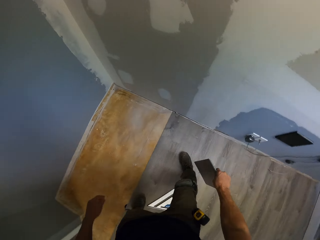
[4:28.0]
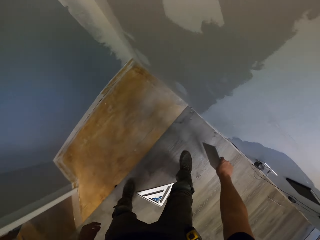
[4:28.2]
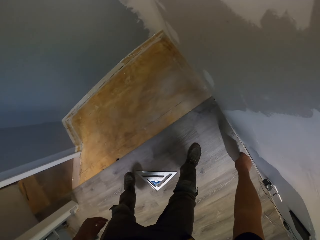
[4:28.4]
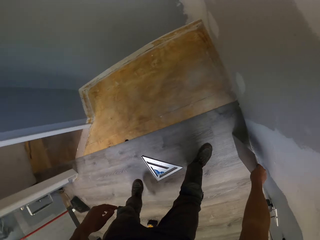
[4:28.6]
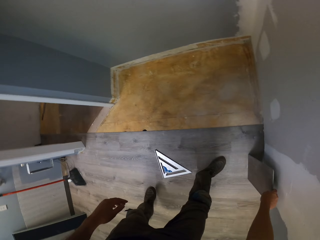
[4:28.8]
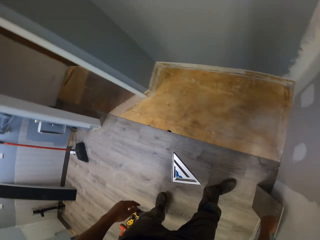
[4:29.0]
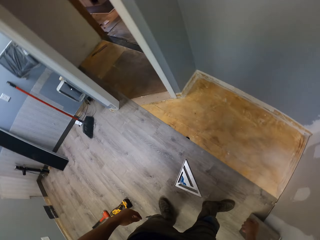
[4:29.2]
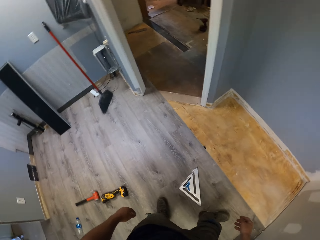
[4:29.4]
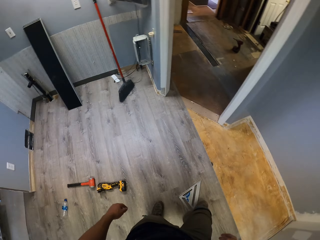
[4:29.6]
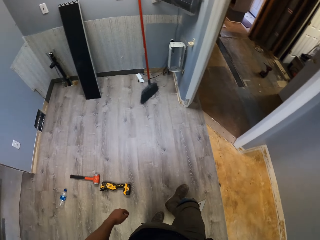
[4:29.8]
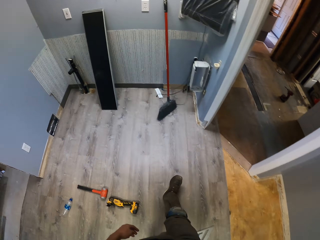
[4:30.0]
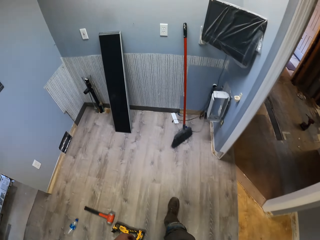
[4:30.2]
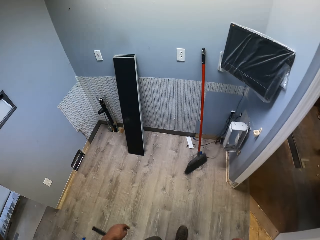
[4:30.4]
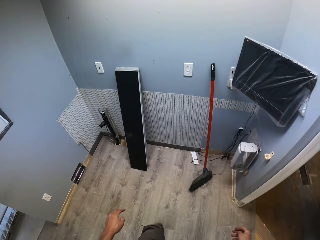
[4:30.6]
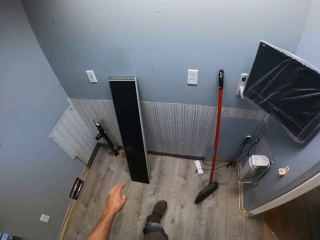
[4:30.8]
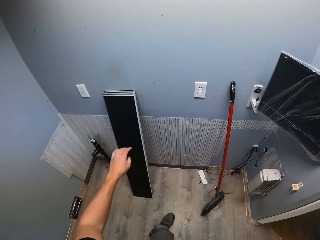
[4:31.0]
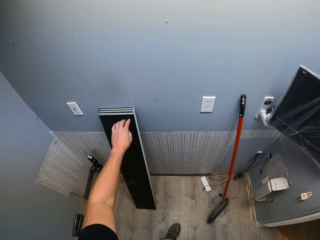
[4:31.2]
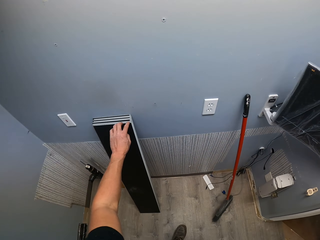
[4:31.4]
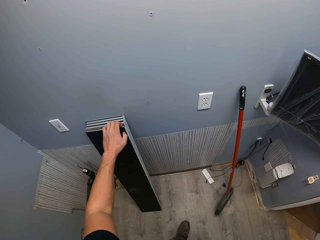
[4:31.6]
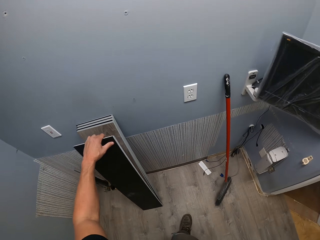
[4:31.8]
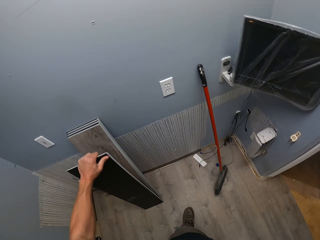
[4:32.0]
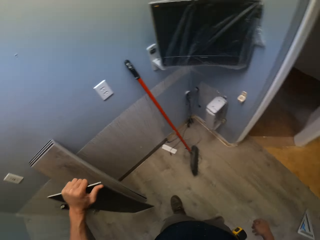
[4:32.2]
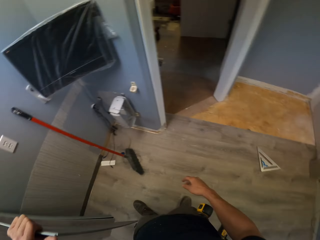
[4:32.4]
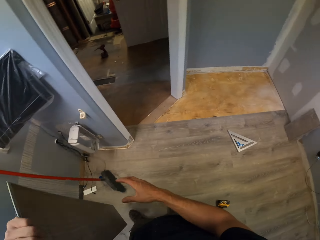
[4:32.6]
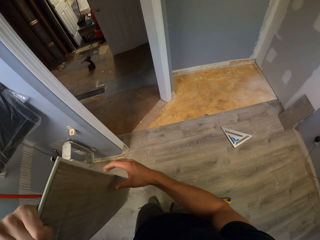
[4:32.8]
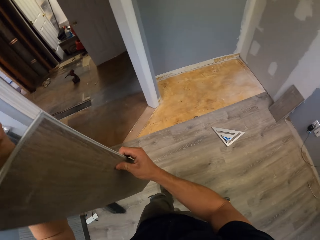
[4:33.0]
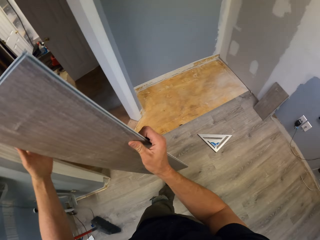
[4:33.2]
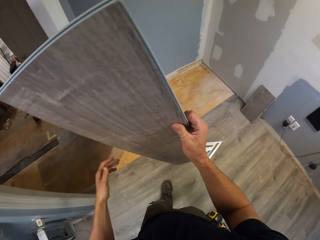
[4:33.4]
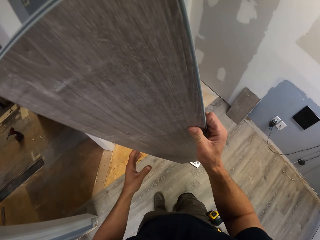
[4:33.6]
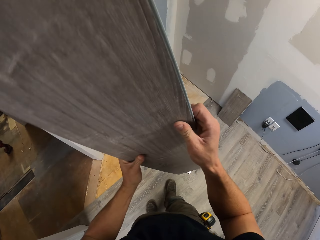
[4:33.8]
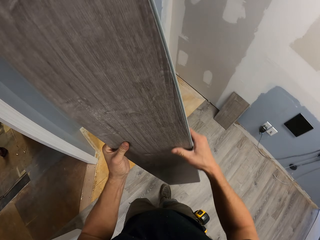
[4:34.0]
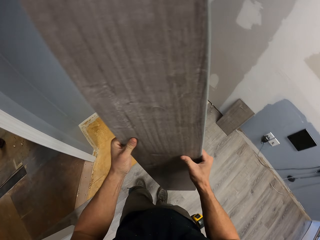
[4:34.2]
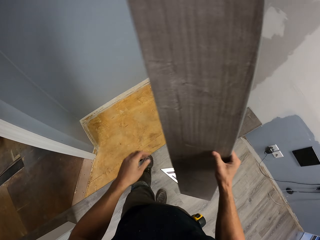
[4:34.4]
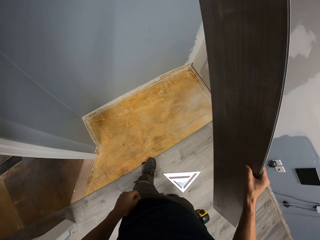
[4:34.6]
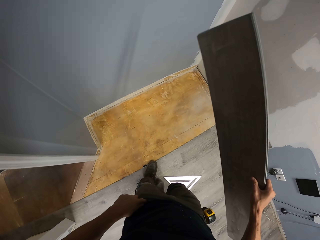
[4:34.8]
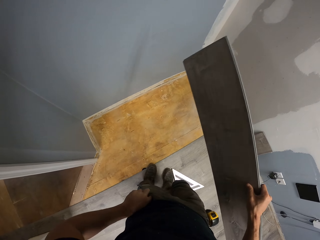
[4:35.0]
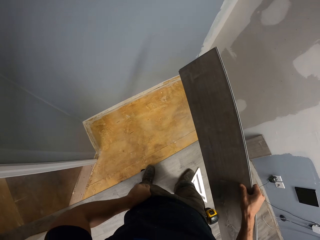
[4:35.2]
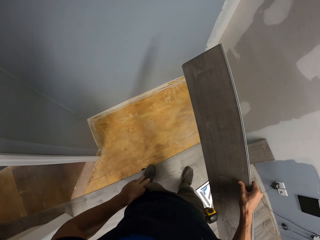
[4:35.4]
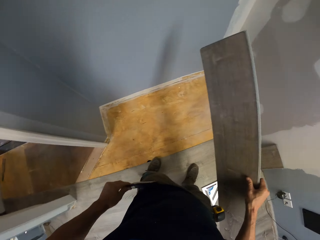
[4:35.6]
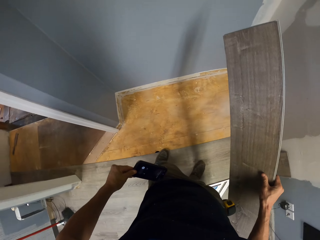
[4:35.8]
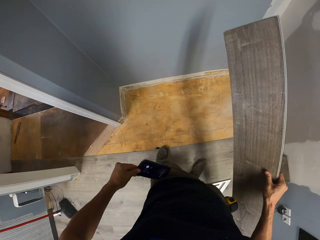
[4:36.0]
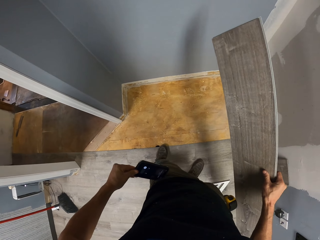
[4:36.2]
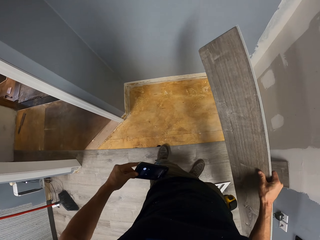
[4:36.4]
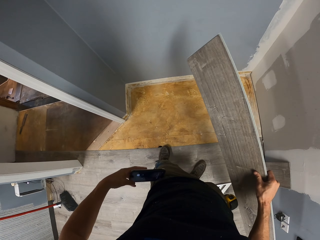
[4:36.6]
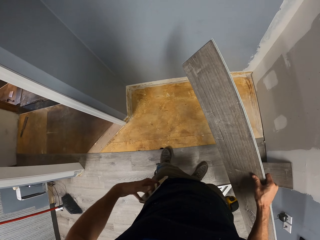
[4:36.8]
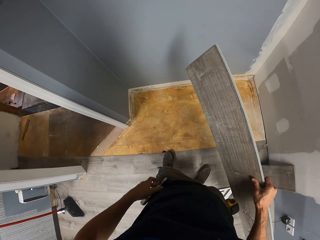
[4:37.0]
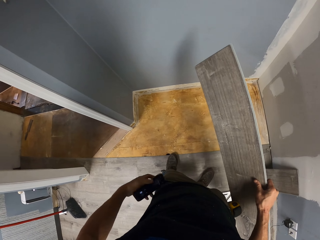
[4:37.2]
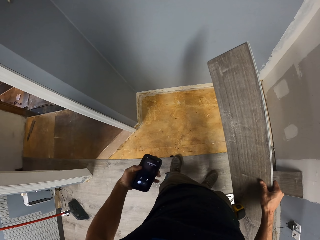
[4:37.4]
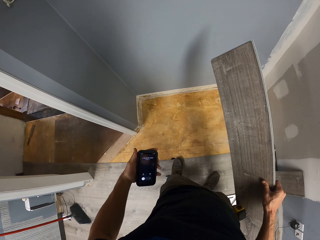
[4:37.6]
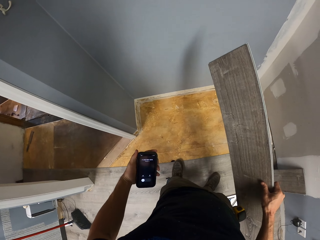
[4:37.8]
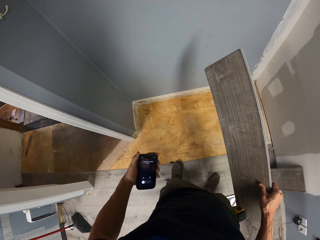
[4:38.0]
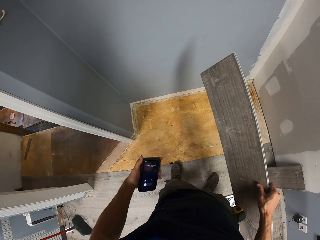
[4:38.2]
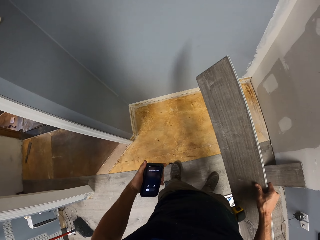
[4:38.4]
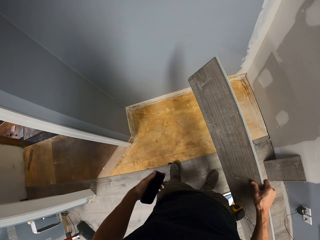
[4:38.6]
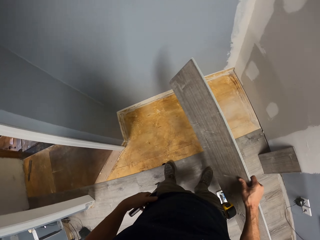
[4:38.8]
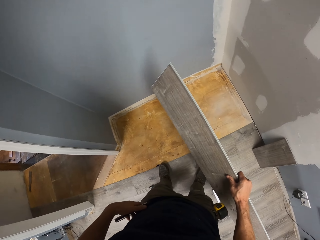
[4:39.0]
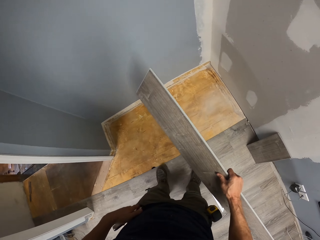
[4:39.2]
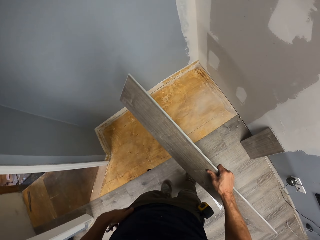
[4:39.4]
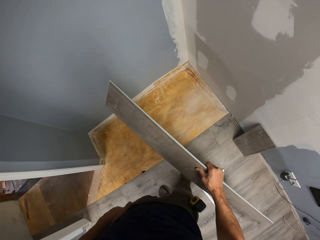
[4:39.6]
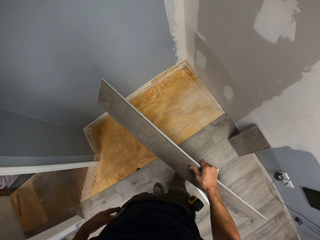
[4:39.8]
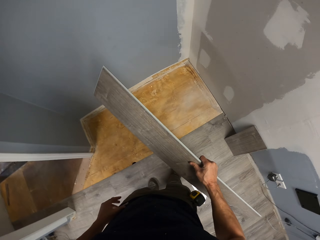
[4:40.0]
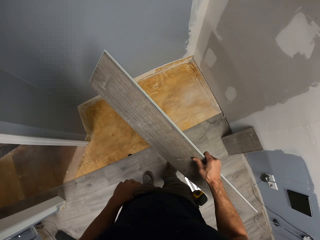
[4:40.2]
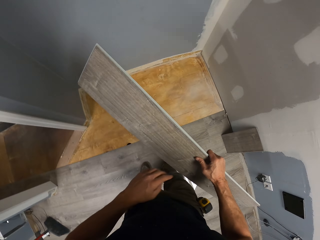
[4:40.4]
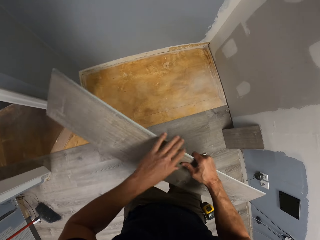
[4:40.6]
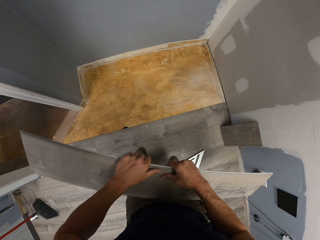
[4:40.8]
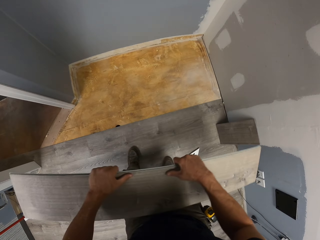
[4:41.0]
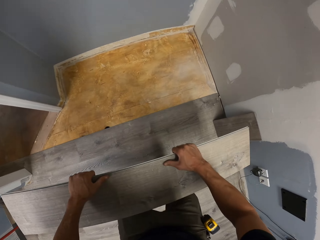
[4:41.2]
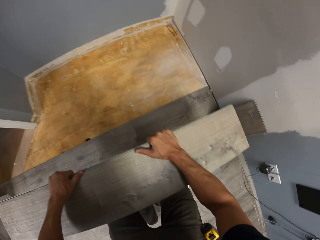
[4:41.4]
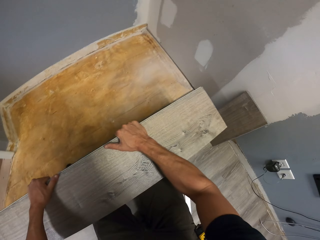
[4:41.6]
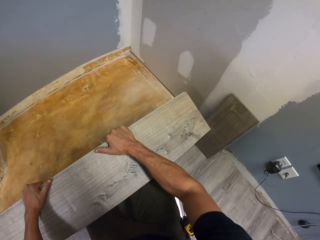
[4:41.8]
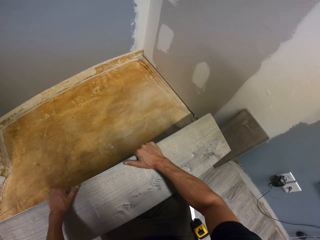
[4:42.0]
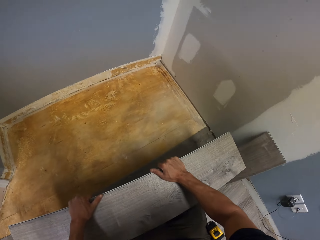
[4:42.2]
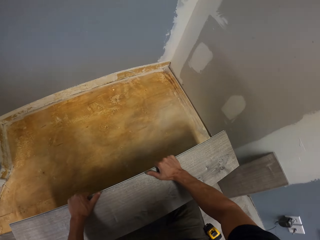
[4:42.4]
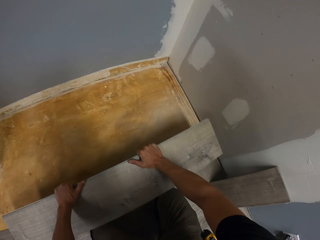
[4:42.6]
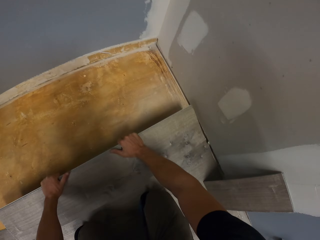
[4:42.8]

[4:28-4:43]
The camera wearer leans the wood tile against the wall. They walk in the house. They take the wood tile with the left hand. They hold the tile with the right hand. They remove a mobile phone from the pocket. They stare at the mobile phone. They hold the mobile phone with the left hand. They put the mobile phone in the pocket. They hold the tile with the left hand.

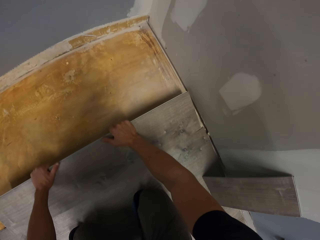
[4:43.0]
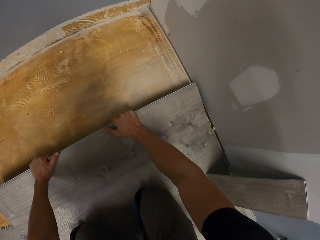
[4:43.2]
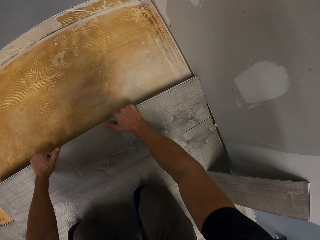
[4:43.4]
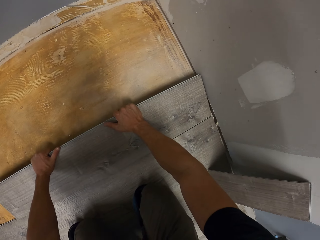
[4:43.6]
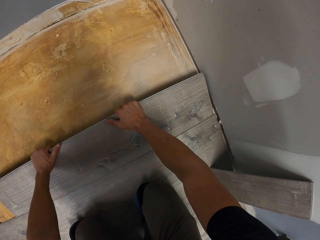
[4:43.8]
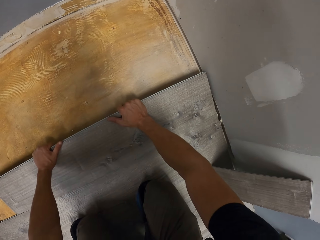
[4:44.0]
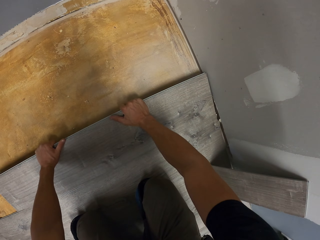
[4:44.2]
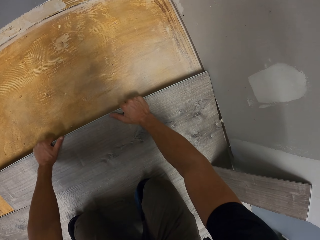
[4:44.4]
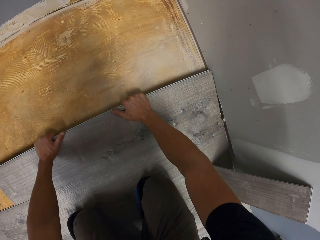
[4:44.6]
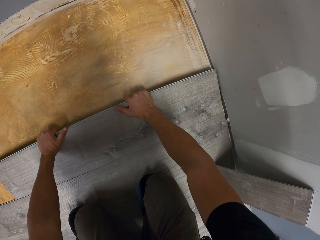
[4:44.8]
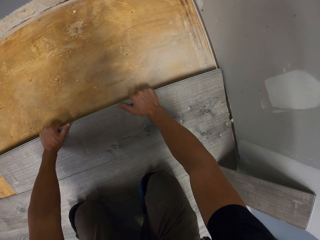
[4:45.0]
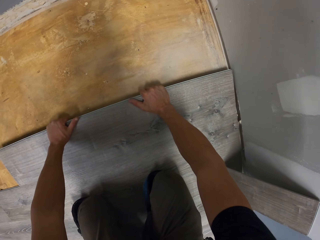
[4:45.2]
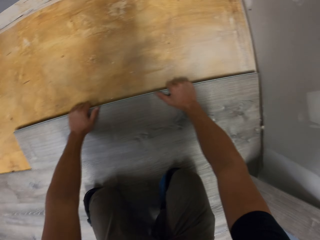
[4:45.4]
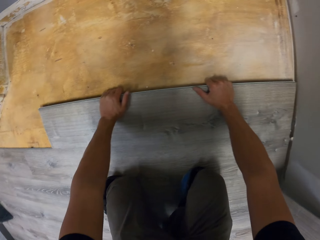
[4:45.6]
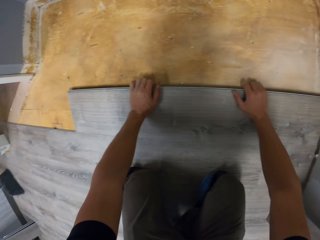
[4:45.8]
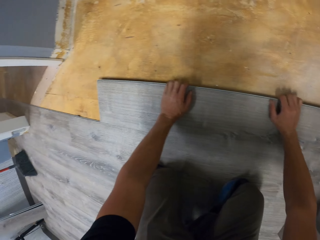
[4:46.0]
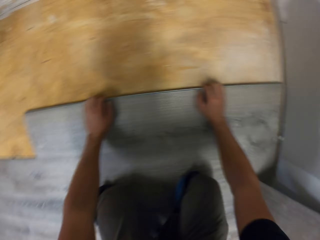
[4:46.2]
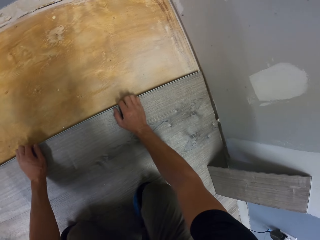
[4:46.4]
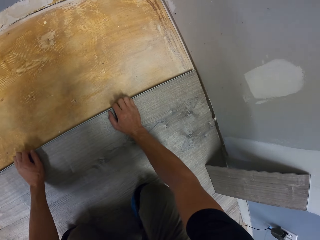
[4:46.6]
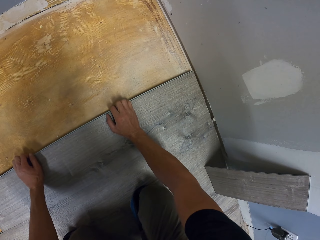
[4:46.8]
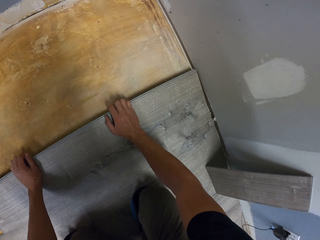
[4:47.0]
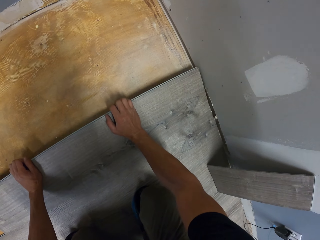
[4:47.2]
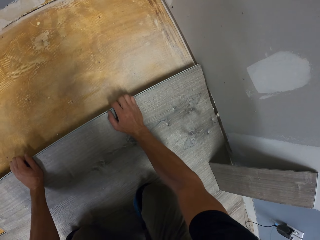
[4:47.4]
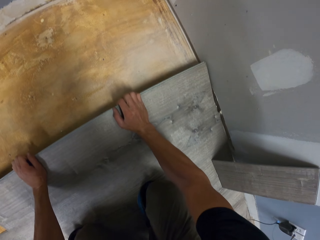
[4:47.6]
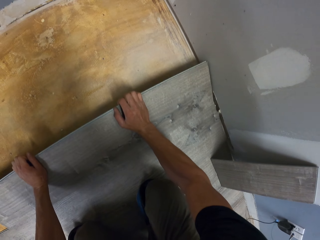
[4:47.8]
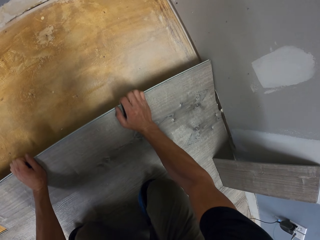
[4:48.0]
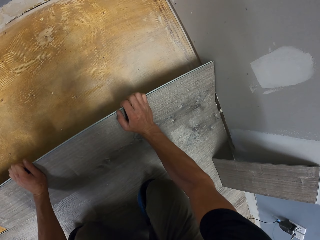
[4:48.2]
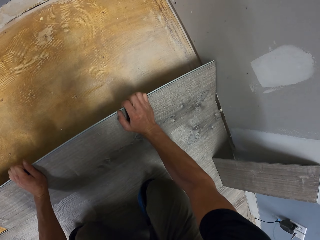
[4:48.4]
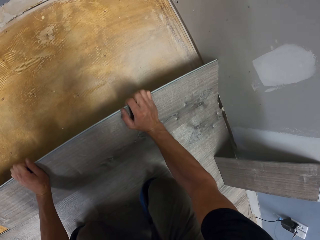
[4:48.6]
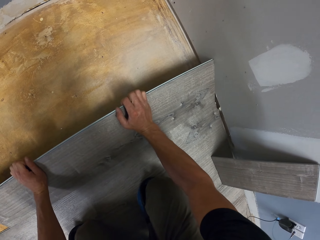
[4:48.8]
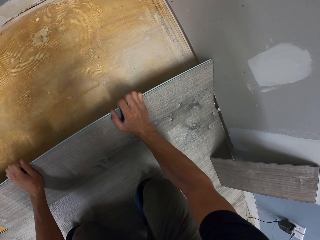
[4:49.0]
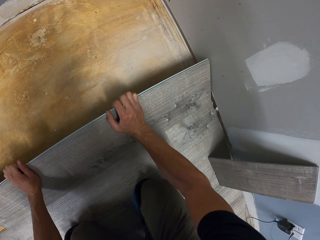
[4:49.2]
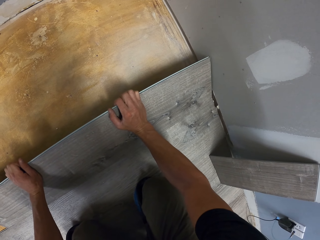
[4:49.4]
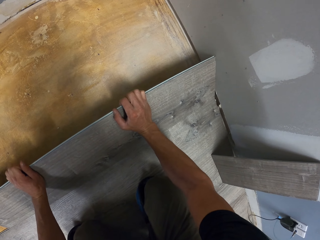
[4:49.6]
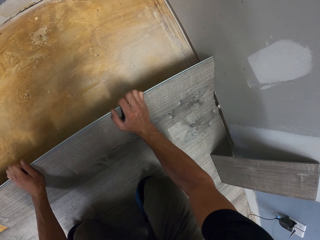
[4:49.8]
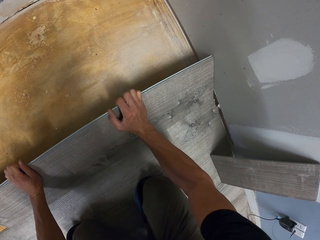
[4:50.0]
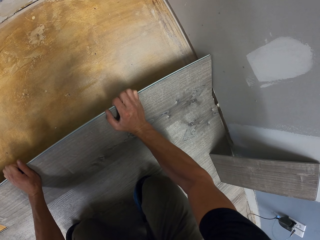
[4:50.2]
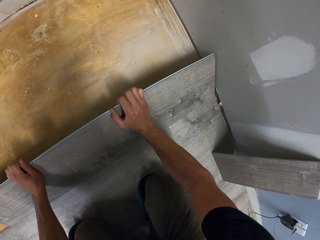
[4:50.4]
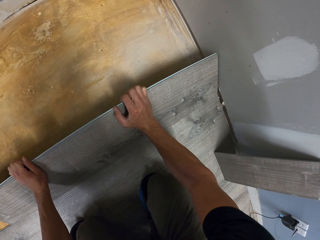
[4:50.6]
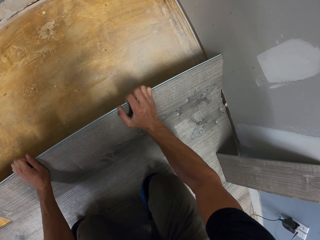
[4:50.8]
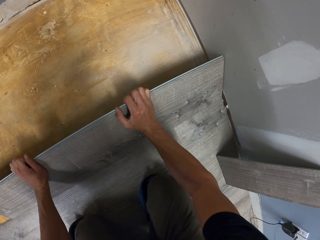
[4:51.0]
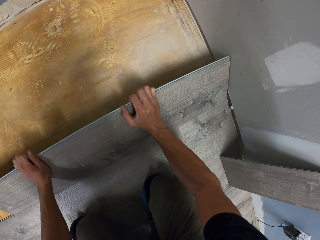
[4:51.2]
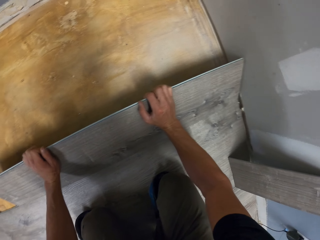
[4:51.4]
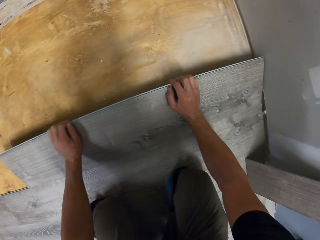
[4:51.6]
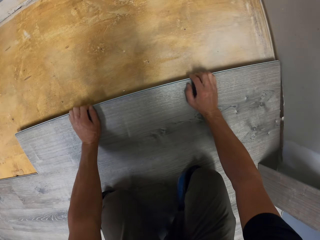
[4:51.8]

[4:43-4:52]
The camera wearer fits the tile on the floor with both hands.
